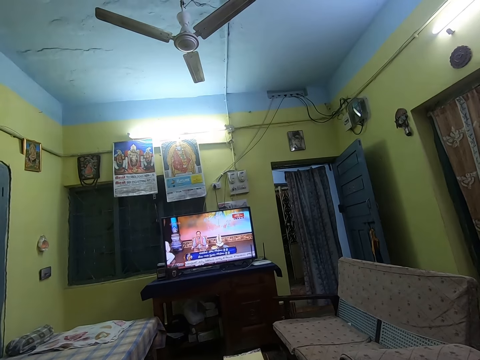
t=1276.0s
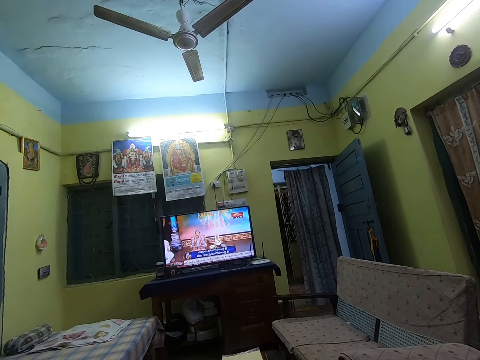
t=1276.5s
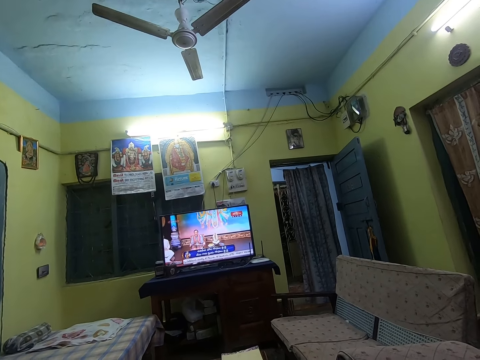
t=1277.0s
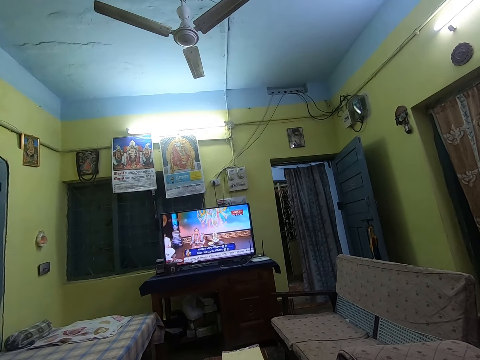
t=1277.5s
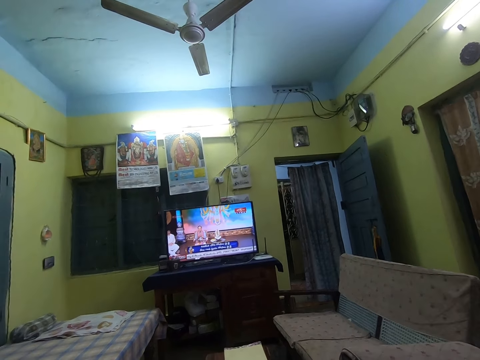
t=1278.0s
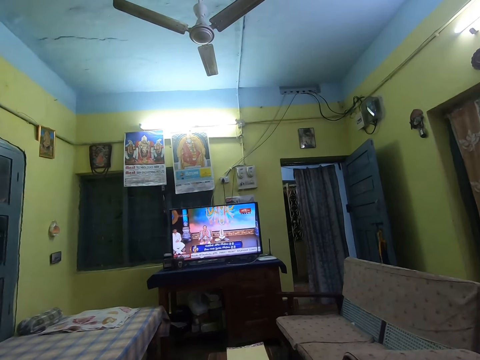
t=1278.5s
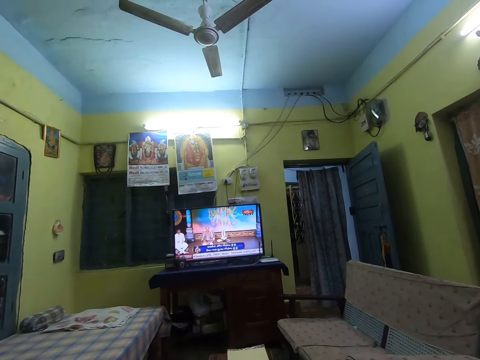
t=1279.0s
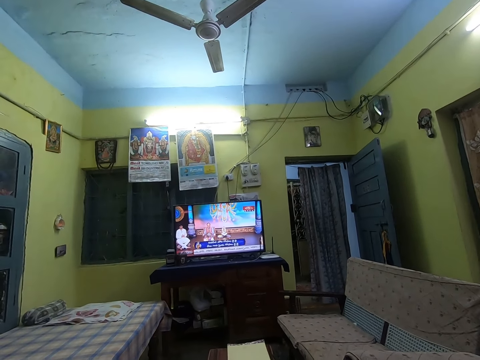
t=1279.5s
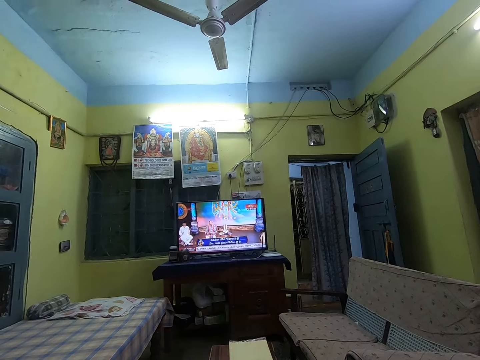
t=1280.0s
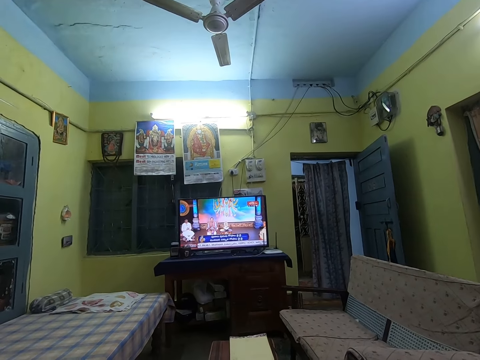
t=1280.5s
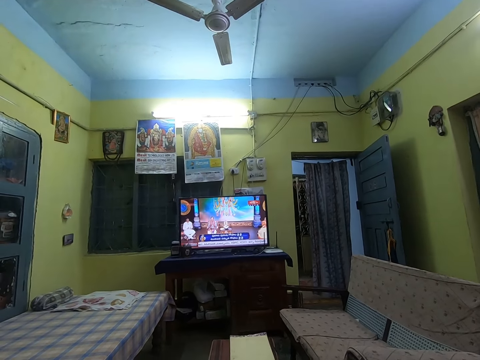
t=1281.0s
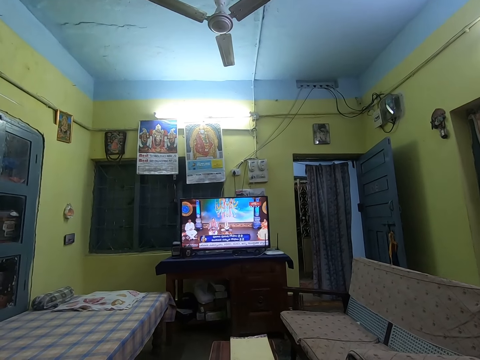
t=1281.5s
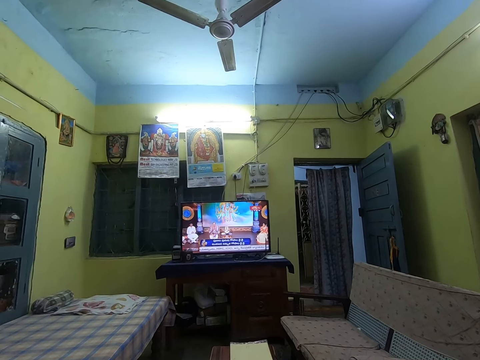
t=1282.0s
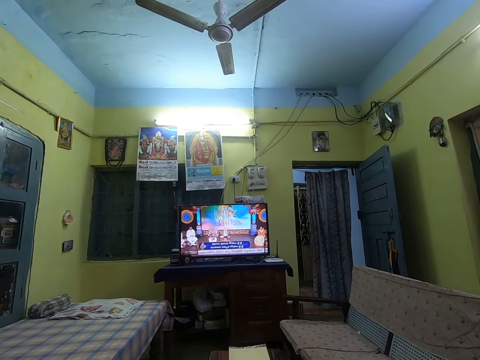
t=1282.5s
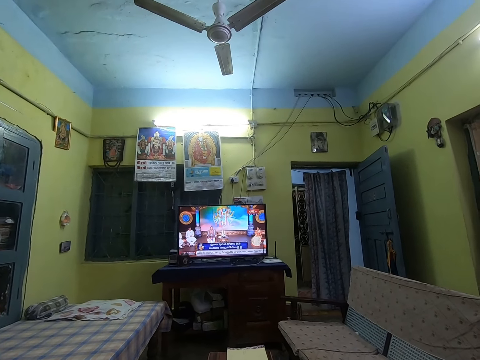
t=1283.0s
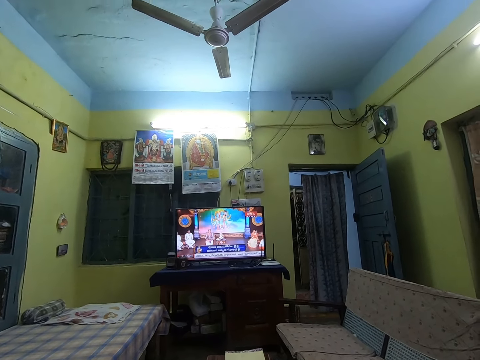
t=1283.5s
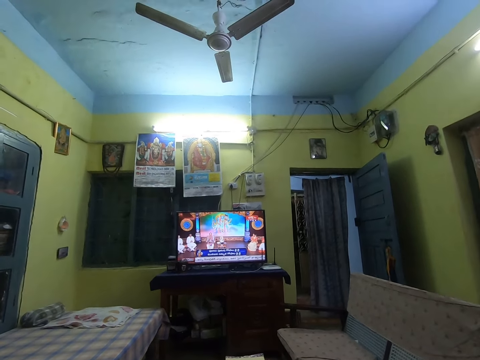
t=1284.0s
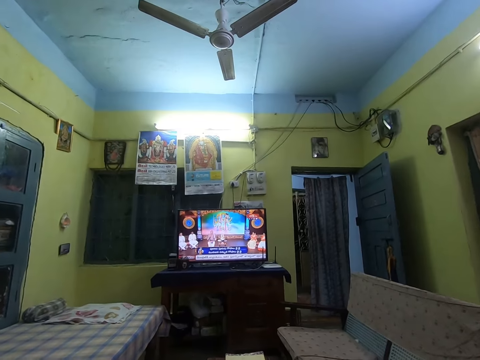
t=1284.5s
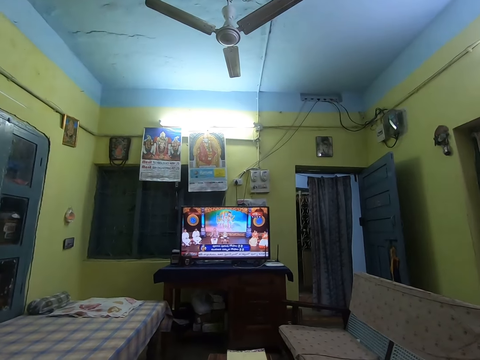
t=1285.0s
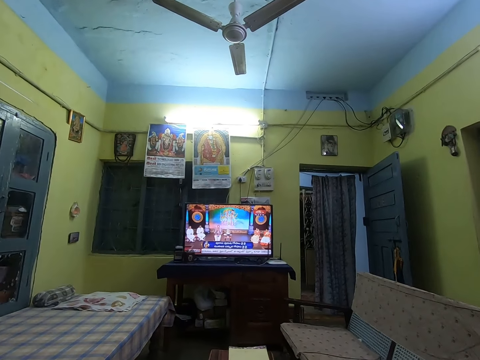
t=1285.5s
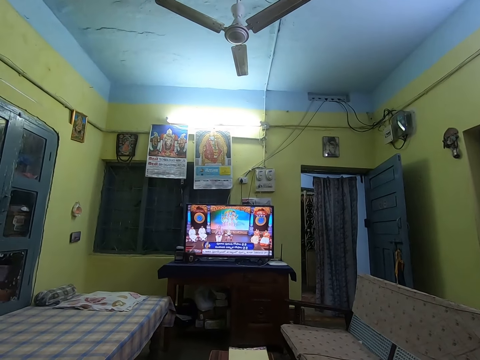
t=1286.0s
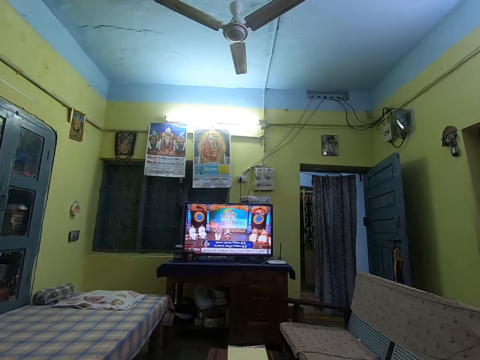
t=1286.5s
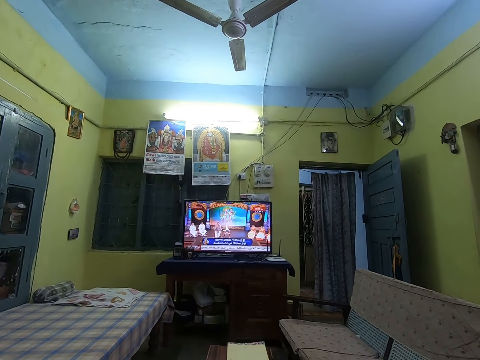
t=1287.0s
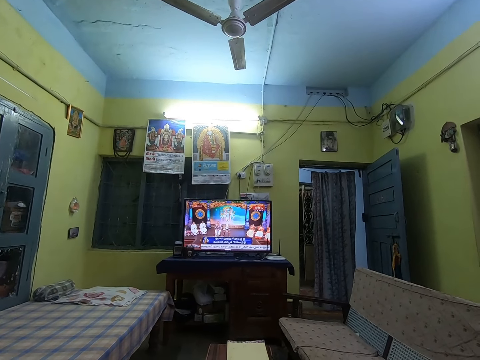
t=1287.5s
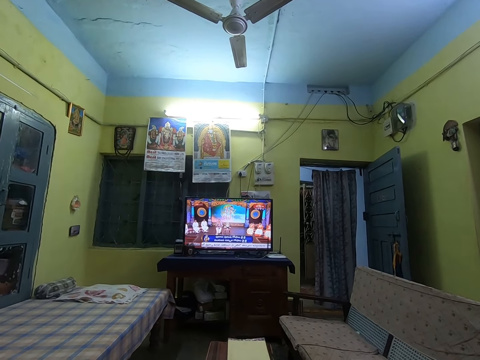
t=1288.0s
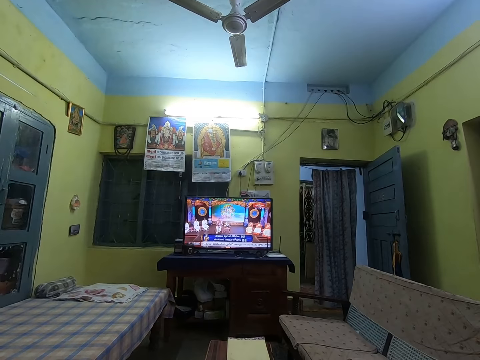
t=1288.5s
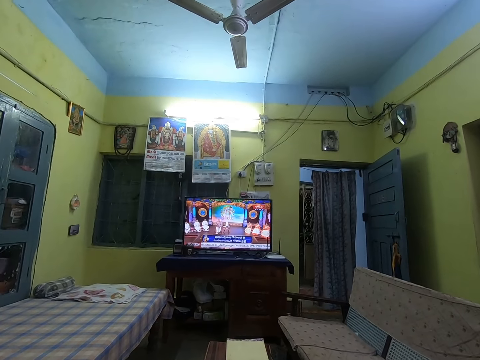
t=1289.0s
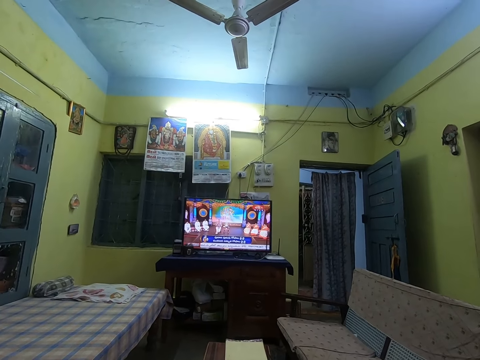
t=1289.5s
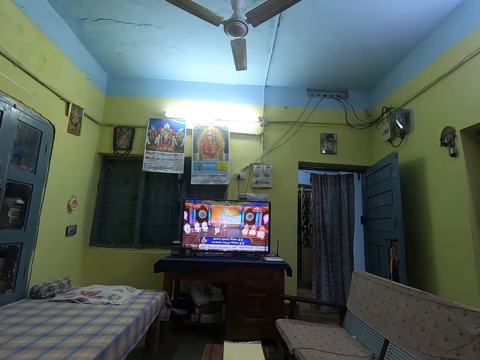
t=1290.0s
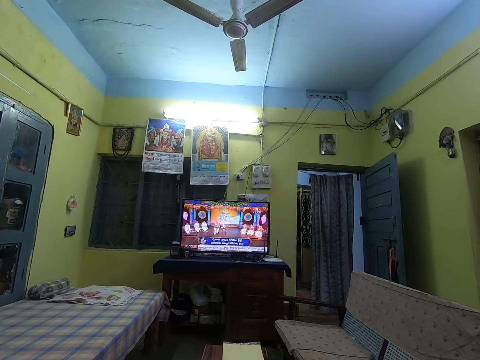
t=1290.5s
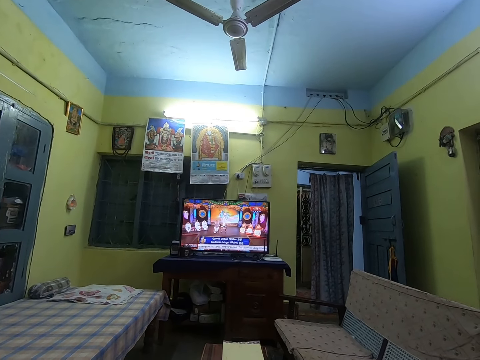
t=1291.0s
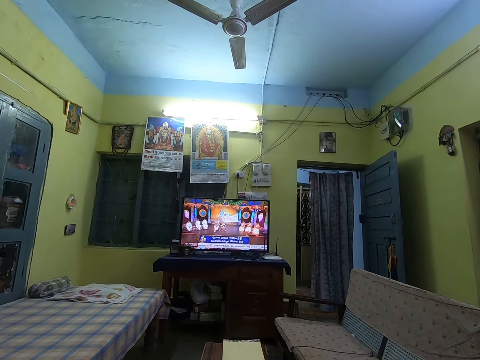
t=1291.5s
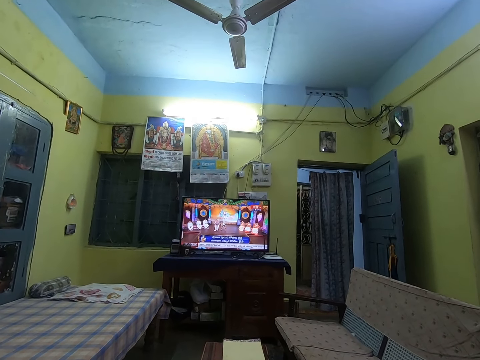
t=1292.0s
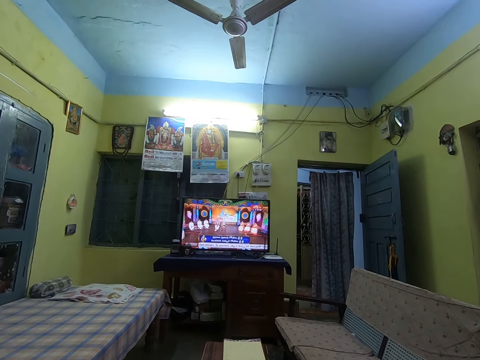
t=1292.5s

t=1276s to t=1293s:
The camera wearer sings in the house. They look around. They watch television. They sing along to music from the television in the house. They watch television.

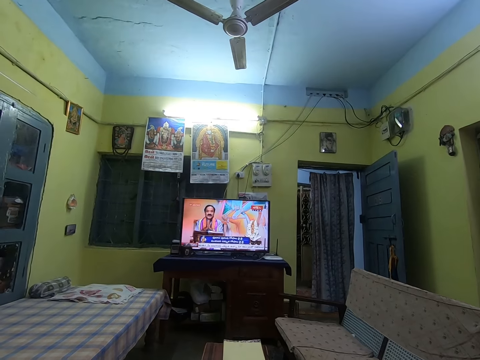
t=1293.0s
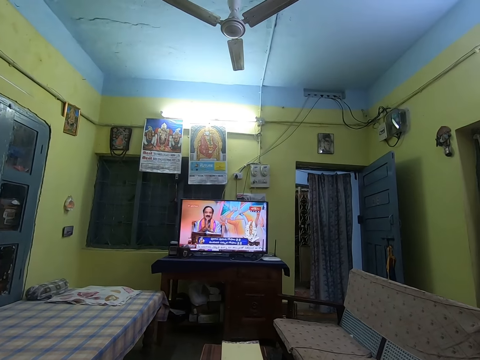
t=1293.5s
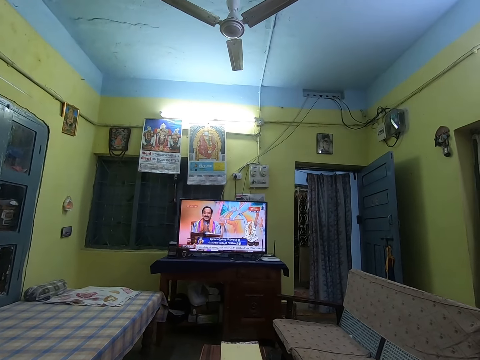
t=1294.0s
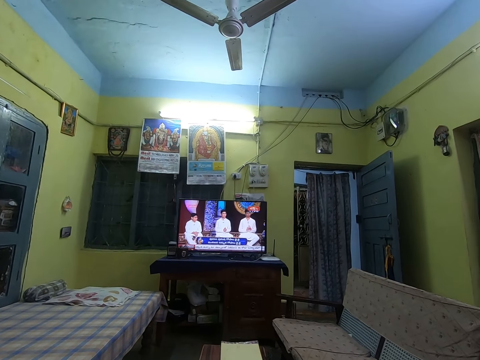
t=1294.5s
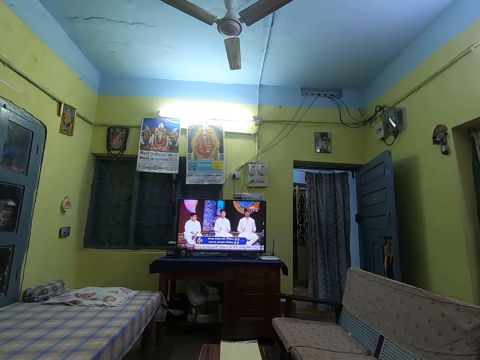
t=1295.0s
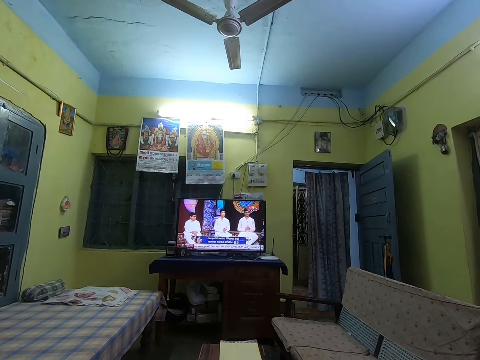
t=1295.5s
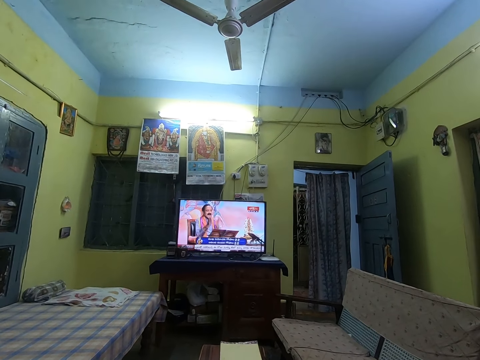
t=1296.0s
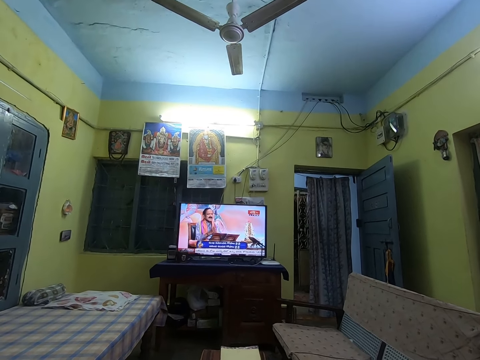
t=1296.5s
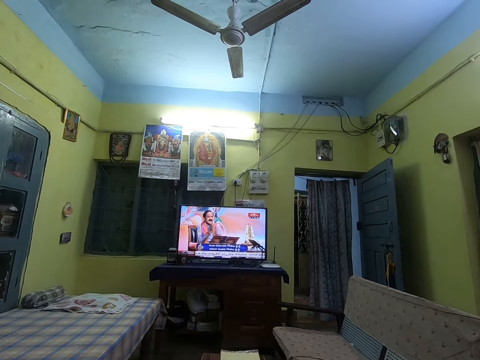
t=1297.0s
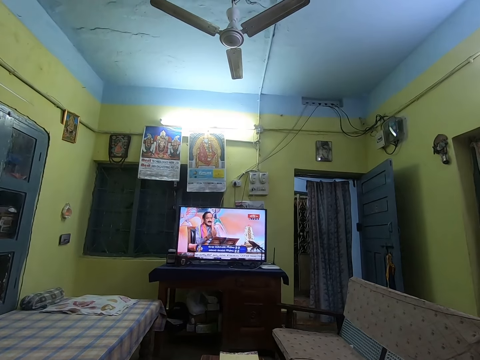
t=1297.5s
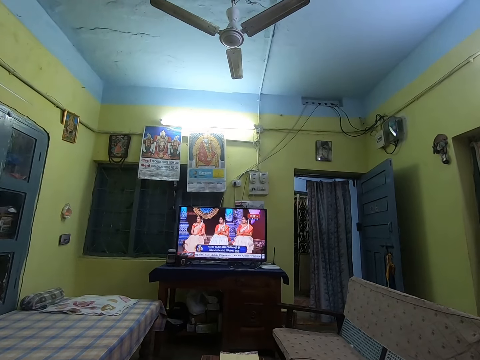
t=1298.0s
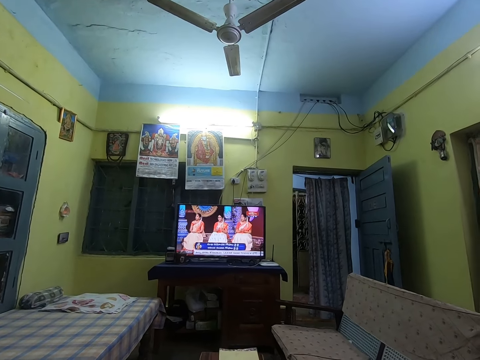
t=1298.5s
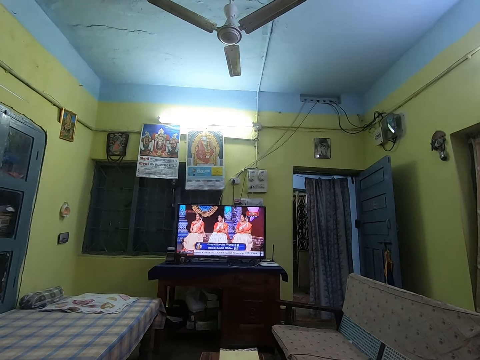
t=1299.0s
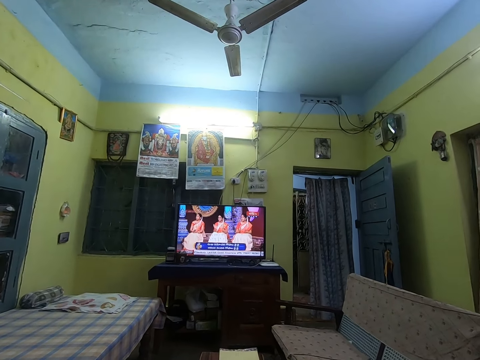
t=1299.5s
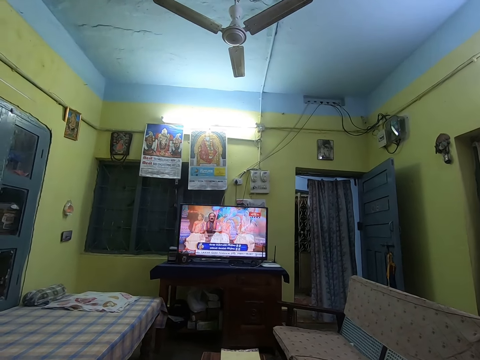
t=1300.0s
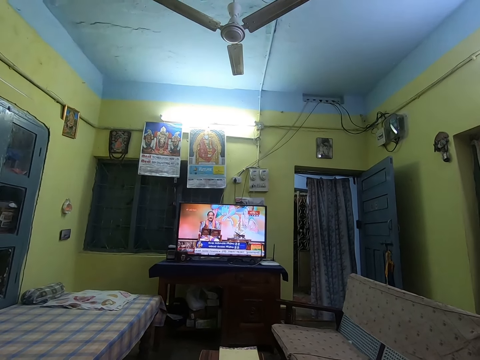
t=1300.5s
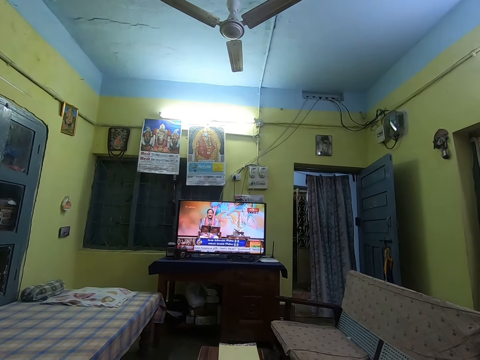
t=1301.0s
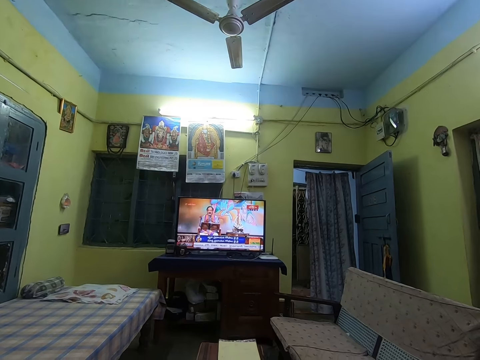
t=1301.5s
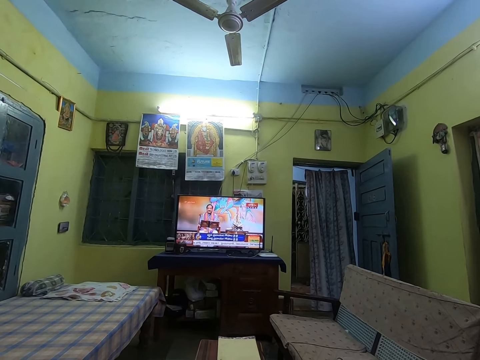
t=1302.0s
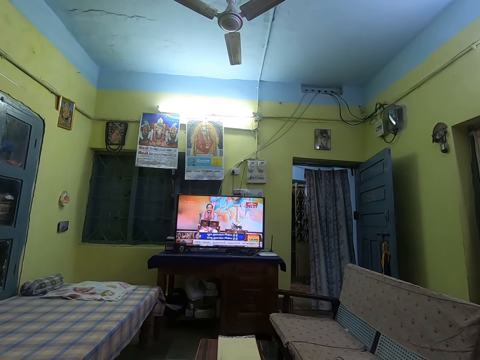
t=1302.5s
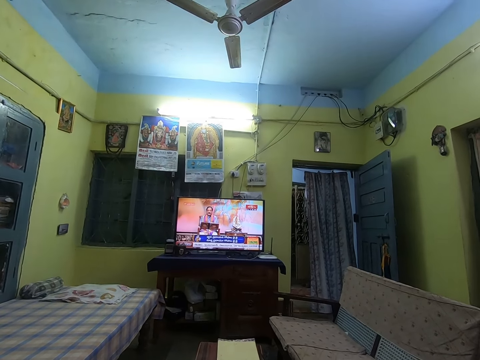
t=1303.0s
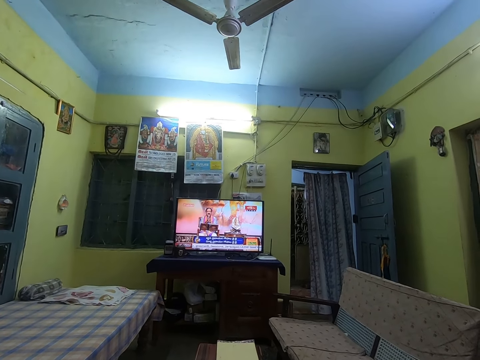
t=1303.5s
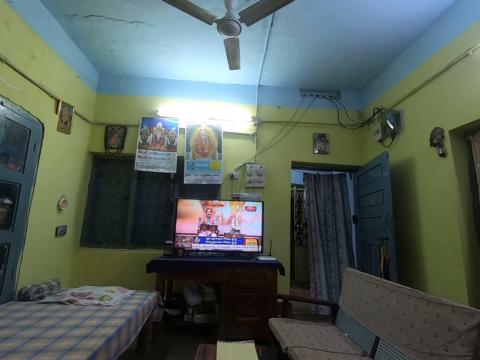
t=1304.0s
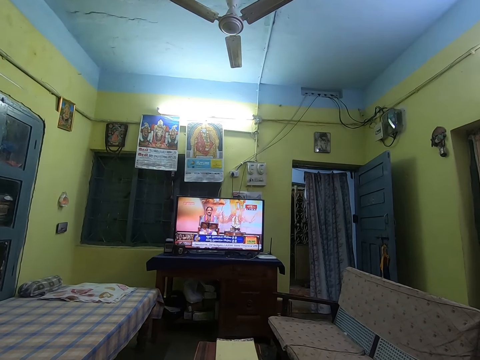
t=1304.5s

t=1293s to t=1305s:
The camera wearer sings along to music from the television in the house. They watch television.
